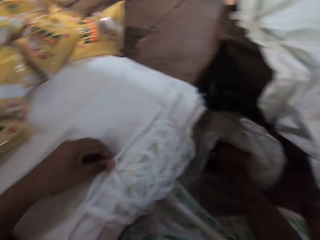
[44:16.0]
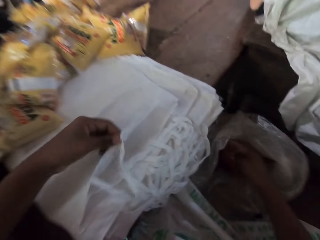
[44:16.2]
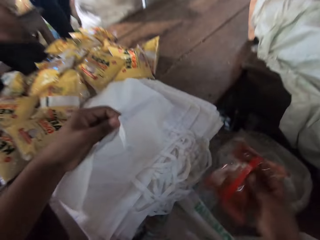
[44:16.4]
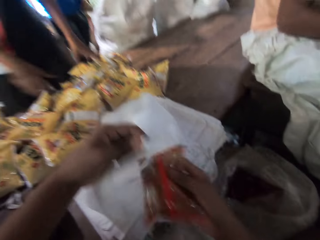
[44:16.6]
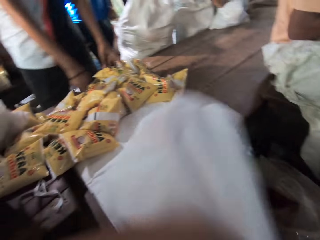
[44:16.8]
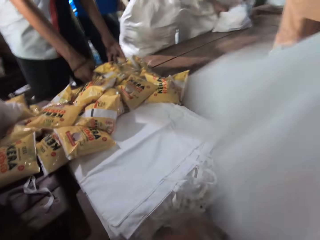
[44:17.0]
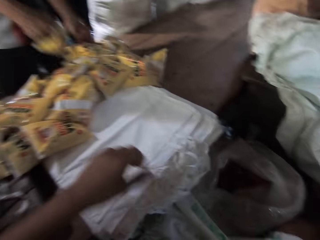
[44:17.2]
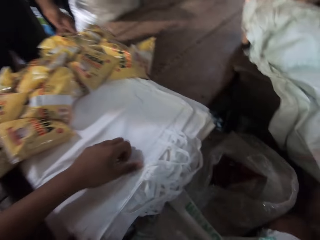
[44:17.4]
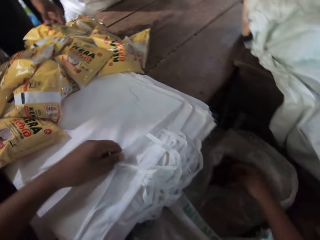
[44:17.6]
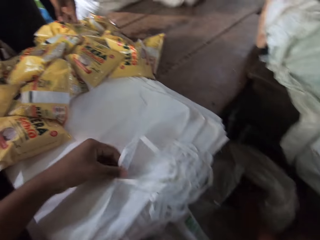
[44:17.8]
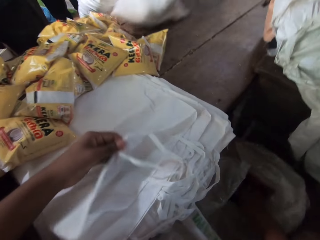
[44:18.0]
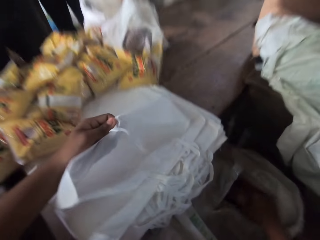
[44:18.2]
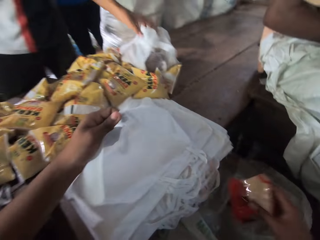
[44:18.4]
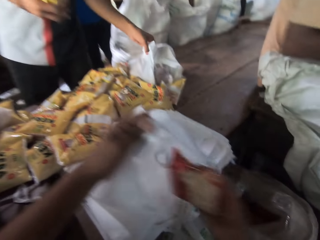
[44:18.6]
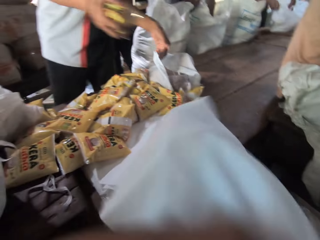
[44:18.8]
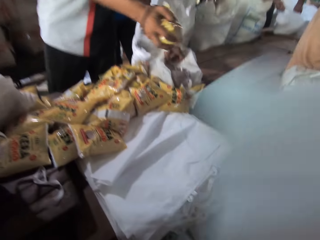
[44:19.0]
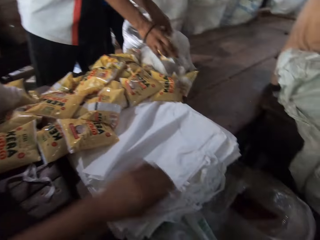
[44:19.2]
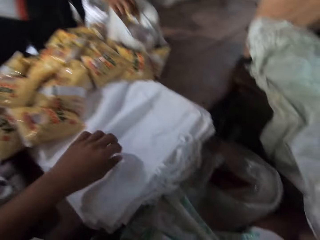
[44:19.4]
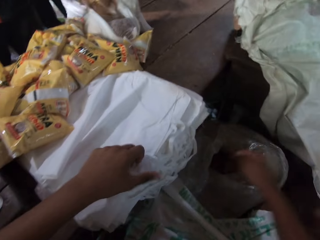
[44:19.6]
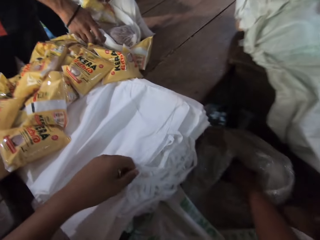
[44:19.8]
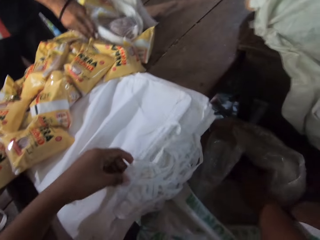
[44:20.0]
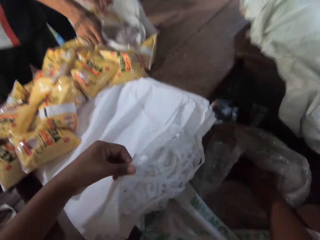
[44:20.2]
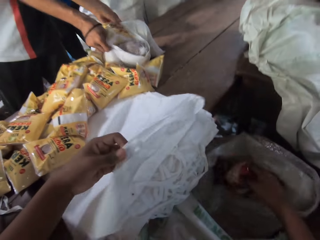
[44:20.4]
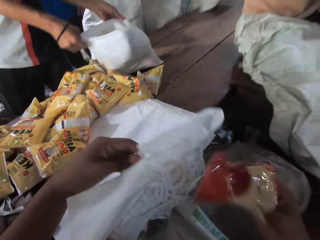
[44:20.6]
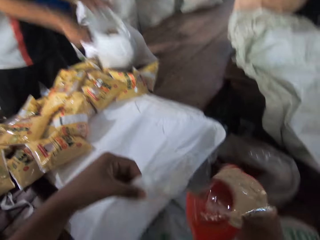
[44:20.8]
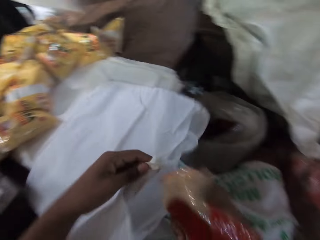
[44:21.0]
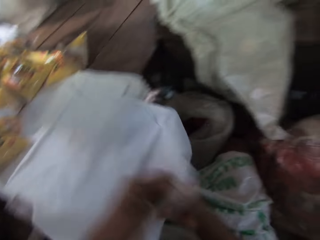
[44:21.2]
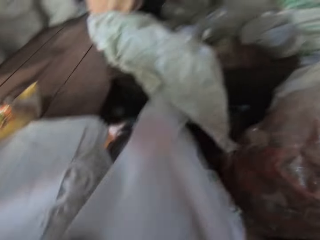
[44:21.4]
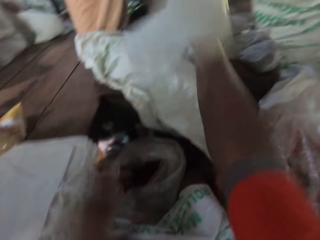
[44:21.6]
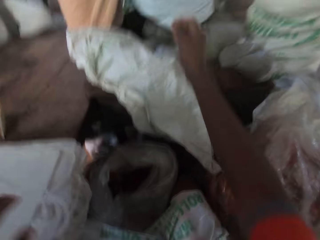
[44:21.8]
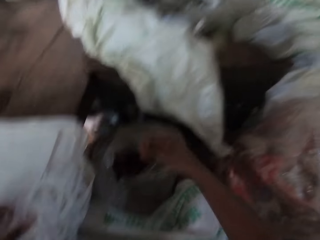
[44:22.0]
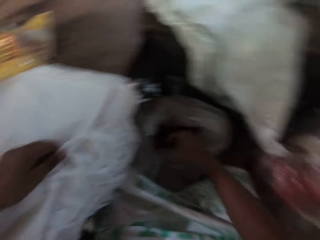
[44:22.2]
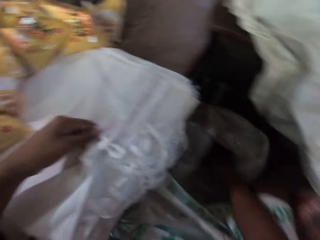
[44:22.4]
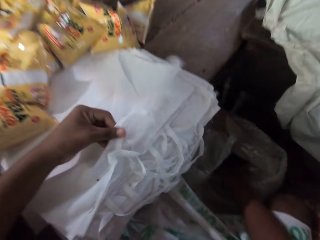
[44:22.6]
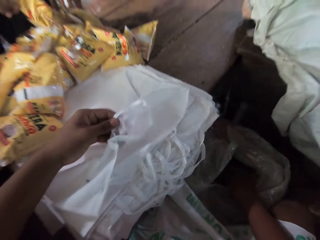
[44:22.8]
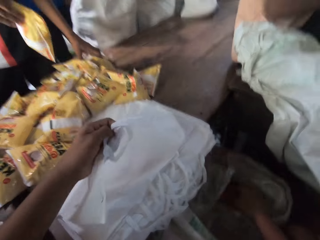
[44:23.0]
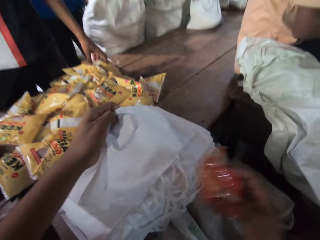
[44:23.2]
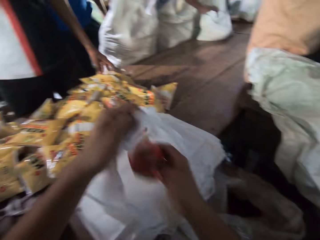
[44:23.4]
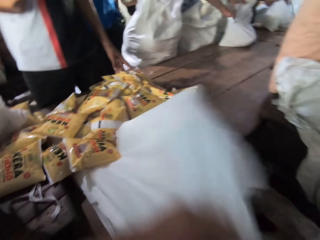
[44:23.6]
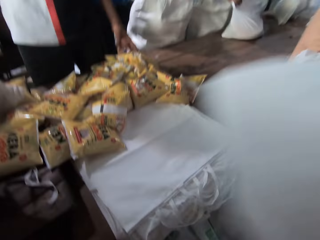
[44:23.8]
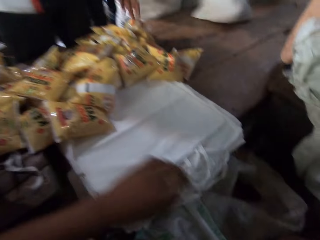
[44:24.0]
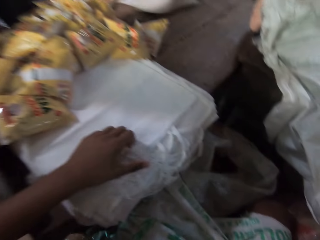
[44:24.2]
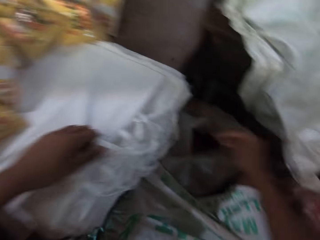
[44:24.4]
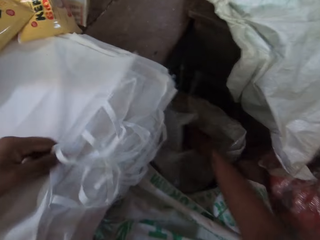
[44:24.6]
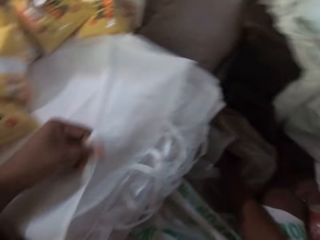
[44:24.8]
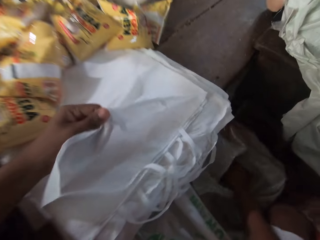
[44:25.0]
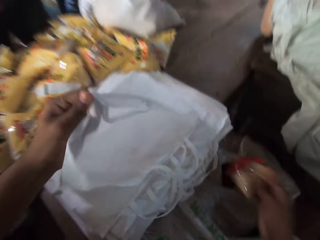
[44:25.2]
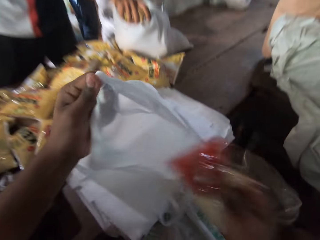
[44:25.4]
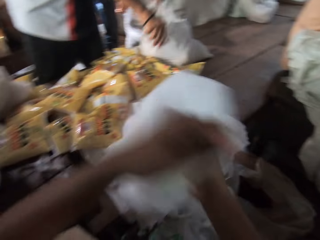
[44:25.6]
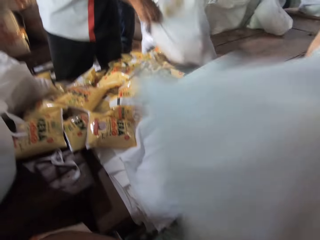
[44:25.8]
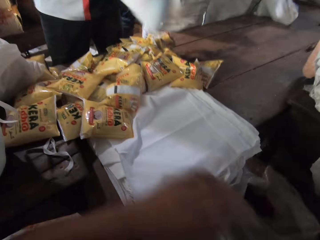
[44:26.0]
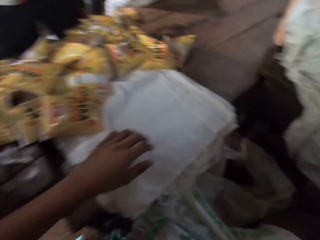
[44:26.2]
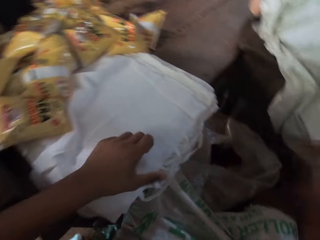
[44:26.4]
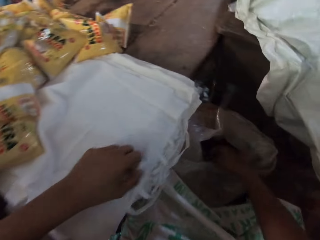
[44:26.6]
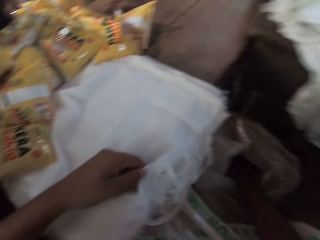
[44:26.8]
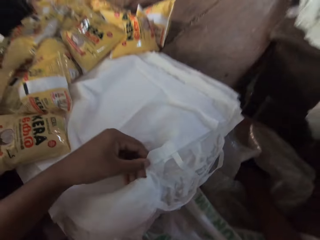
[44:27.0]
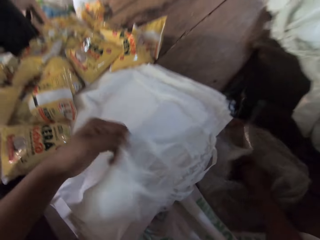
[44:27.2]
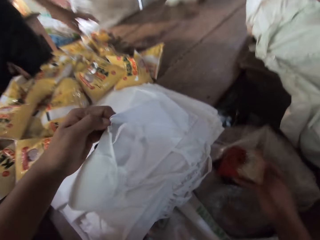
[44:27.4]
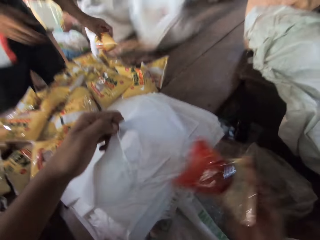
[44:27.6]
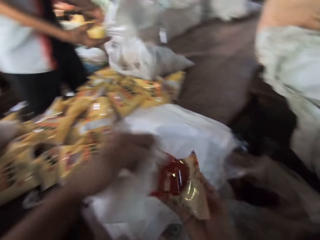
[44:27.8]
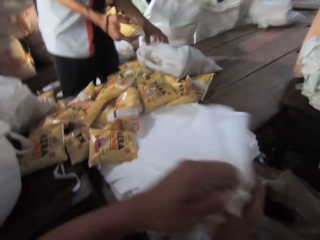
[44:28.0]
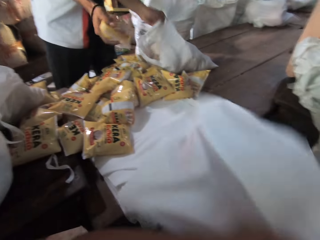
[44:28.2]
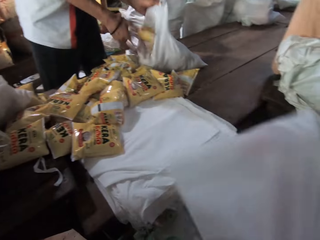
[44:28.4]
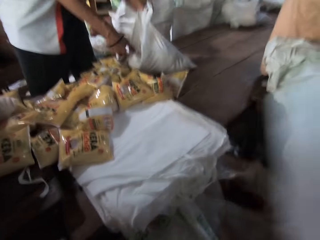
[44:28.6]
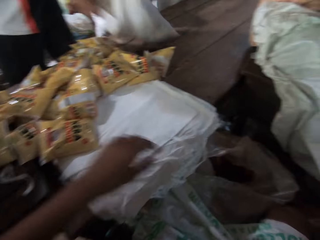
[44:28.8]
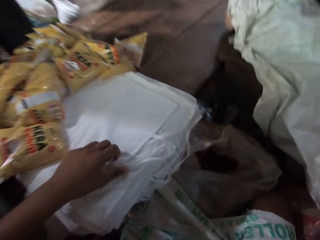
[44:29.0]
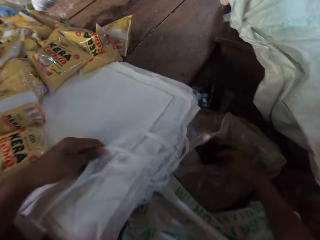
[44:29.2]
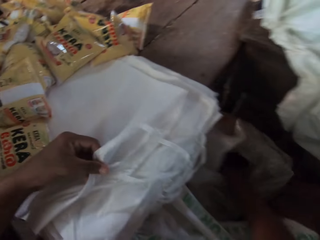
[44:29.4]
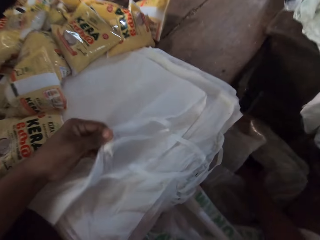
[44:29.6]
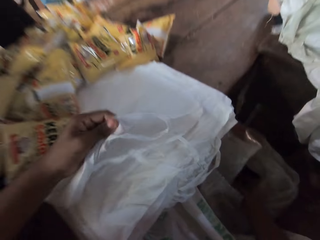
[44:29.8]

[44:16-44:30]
The camera wearer picks a food item from the sack on the floor with his right hand. He drops the food item in his right hand into the packing bag in his left hand. He throws the packing bag in his right hand on the table. He picks a food item from the sack on the floor with his right hand. He drops the food item in his right hand into the packing bag in his left hand. The man picks a sachet of oil on the table with his right hand. The camera wearer throws the packing bag in his right hand on the table. The man drops the sachet of oil in his right hand into the packing bag on the table. The camera wearer picks a food item from the sack on the floor with his right hand. He drops the food item in his right hand into the packing bag in his left hand. He throws the packing bag in his right hand on the table. He picks a food item from the sack on the floor with his right hand. He drops the food item in his right hand into the packing bag in his left hand. He throws the packing bag in his right hand on the table. He picks a food item from the sack on the floor with his right hand. He drops the food item in his right hand into the packing bag in his left hand. The man moves the packing bag on the table with his hands. The camera wearer throws the packing bag in his right hand on the table. He picks a food item from the sack on the floor with his right hand. He drops the food item in his right hand into the packing bag in his left hand. The man picks a sachet of oil on the table with his right hand into the packing bag on the table. He drops the sachet of oil in his right hand into the packing bag on the table. The camera wearer throws the packing bag in his right hand on the table.

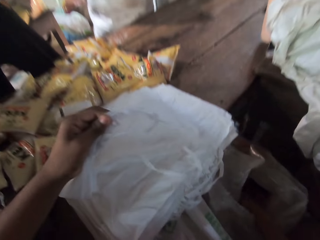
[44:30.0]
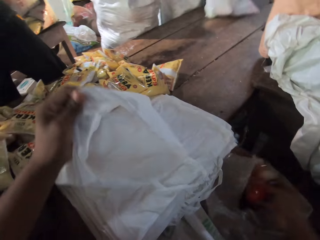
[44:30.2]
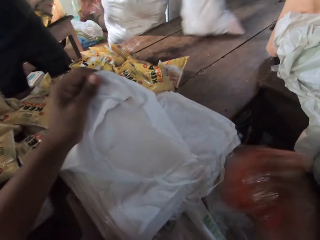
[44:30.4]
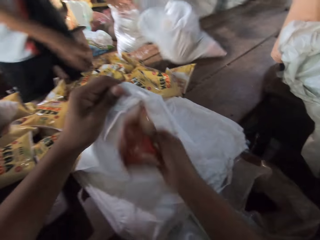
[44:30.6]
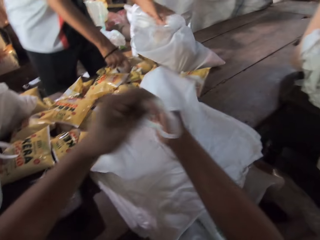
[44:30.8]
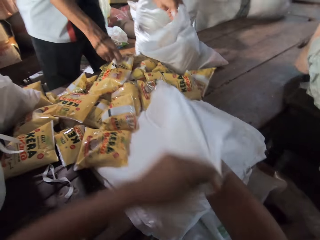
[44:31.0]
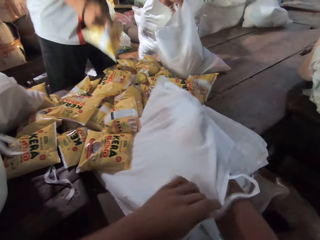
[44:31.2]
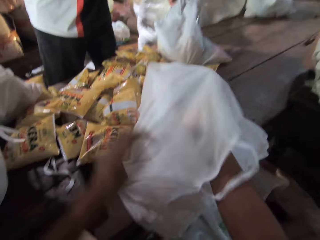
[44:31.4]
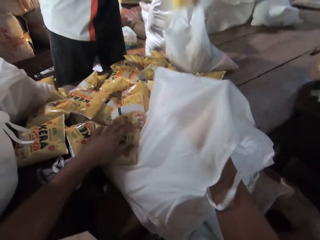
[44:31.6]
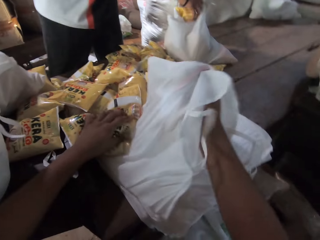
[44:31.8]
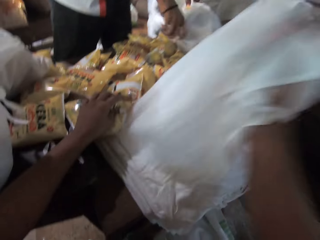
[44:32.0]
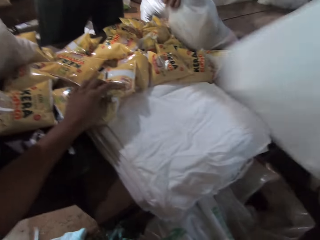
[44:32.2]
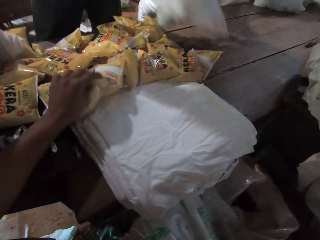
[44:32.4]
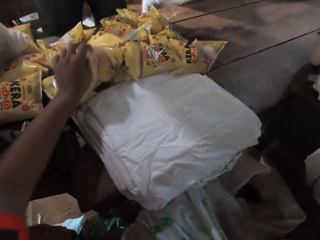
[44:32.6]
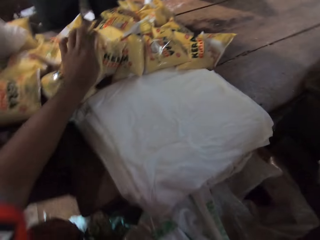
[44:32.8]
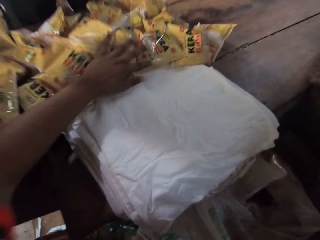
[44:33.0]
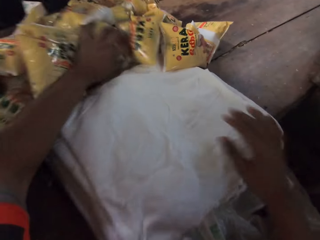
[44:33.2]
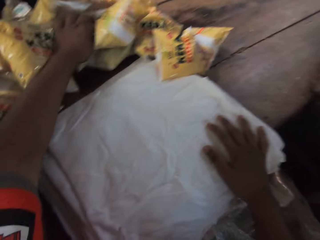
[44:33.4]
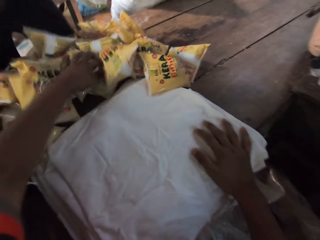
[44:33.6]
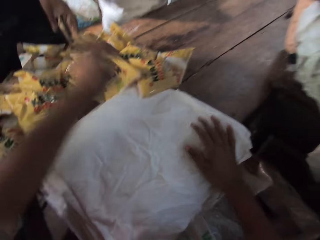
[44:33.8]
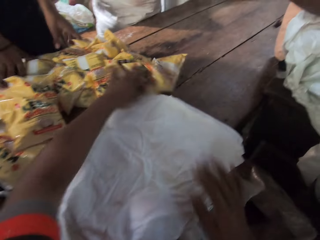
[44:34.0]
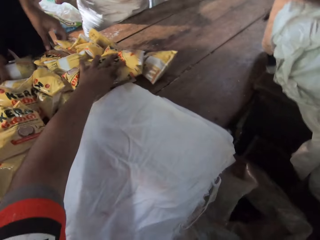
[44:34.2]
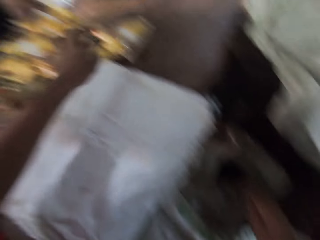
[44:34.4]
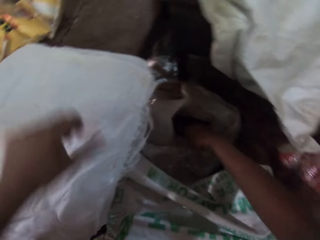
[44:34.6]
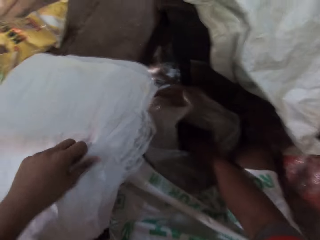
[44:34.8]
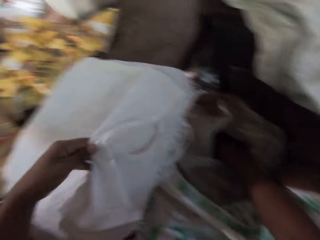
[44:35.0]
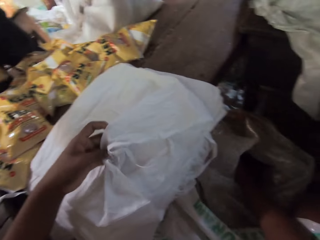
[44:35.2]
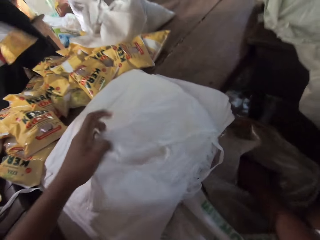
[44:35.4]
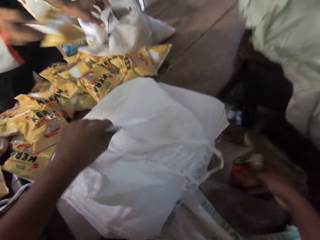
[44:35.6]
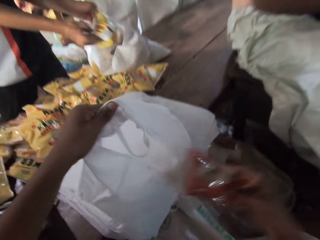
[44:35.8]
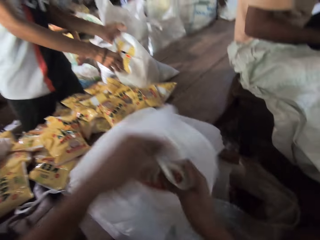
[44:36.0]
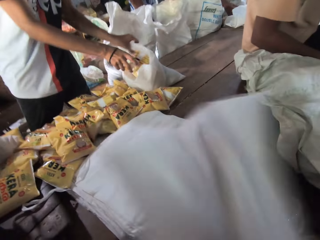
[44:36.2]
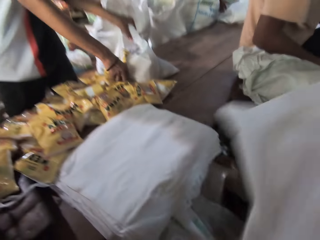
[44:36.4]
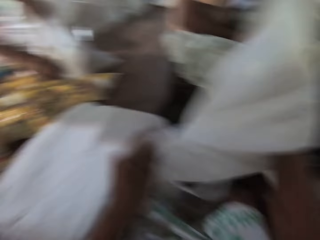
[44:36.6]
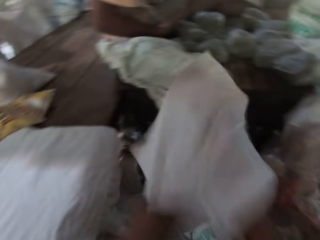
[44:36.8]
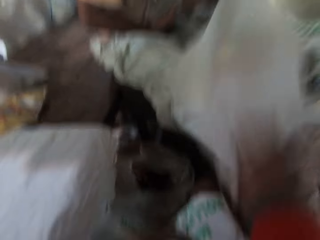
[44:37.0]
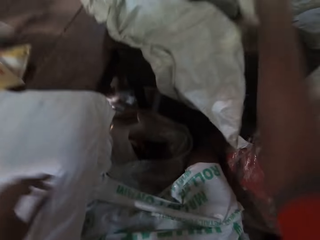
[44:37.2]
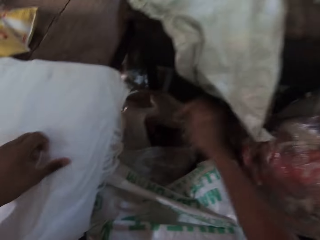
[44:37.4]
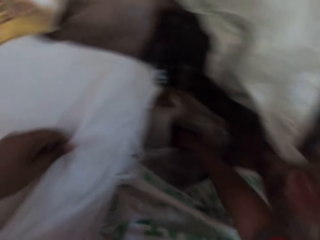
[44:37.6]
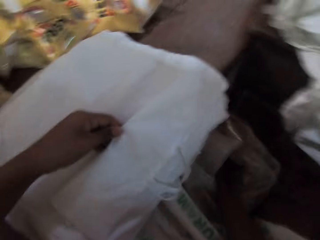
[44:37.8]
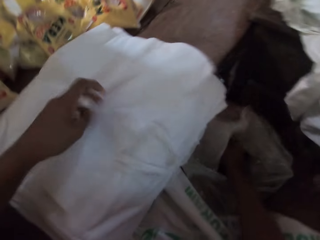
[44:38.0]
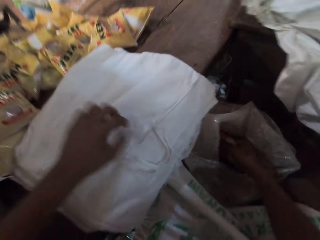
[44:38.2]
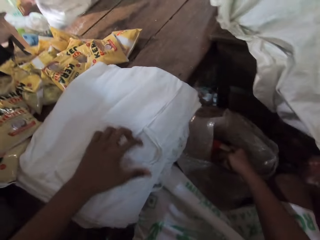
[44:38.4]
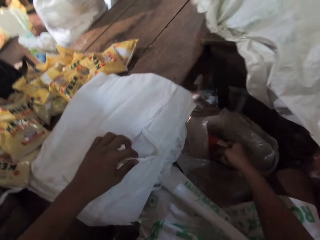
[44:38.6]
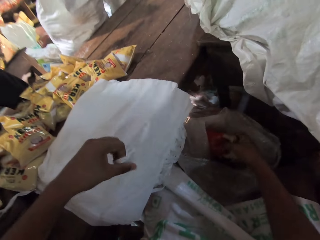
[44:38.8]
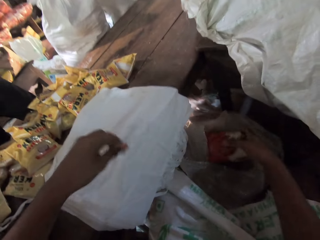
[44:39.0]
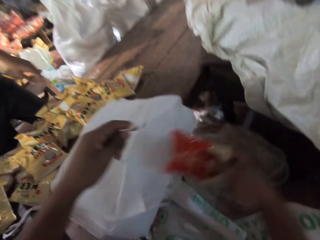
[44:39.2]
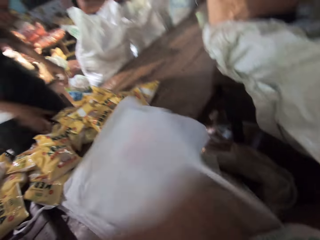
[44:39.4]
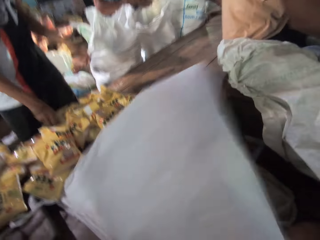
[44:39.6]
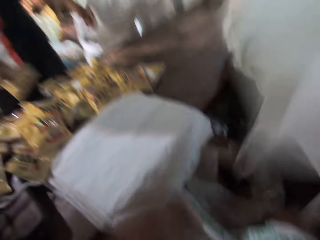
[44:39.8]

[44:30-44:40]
The camera wearer picks a food item from the sack on the floor with his right hand. He drops the food item in his right hand into the packing bag in his left hand. The man picks a sachet of oil on the table with his right hand. The camera wearer extends the items on the white bags aside. He moves a pack of oil on the packing bag on the table with his left hand. The man drops the sachet of oil in his right hand into the packing bag on the table. The camera wearer packs the items from the plastic bag in the white bags. He picks a food item from the sack on the floor with his right hand. The man picks a sachet of oil on the table with his right hand. The camera wearer drops the food item in his right hand into the packing bag in his left hand. The man drops the sachet of oil in his right hand into the packing bag on the table. The camera wearer throws the packing bag in his right hand on the table. He picks a food item from the sack on the floor with his right hand.
